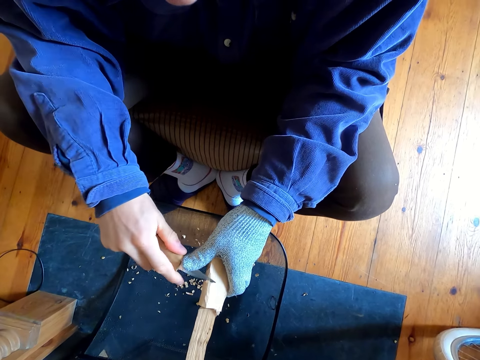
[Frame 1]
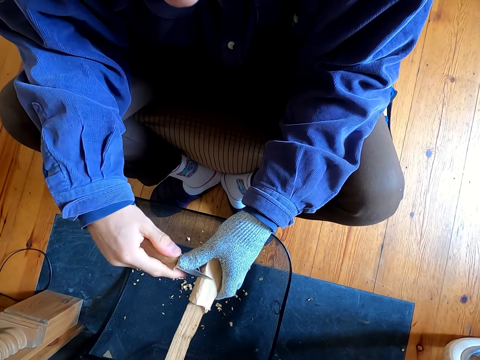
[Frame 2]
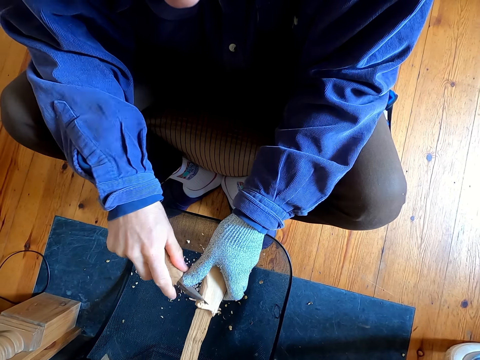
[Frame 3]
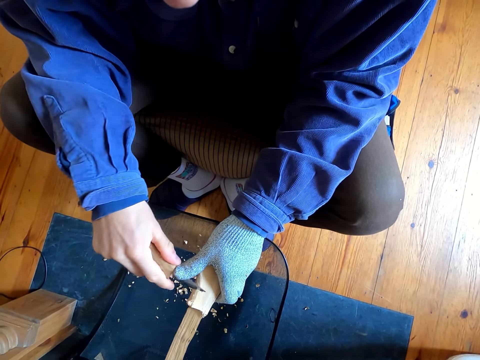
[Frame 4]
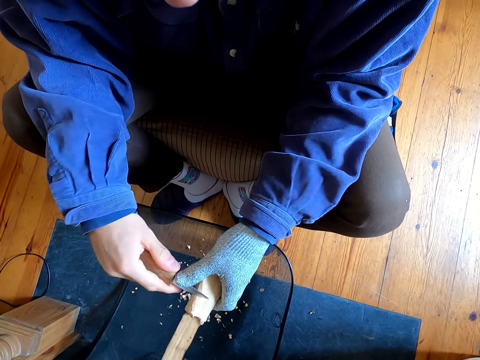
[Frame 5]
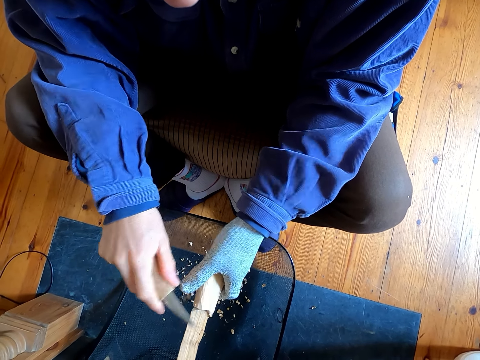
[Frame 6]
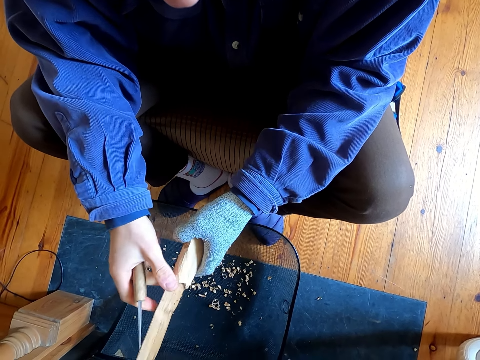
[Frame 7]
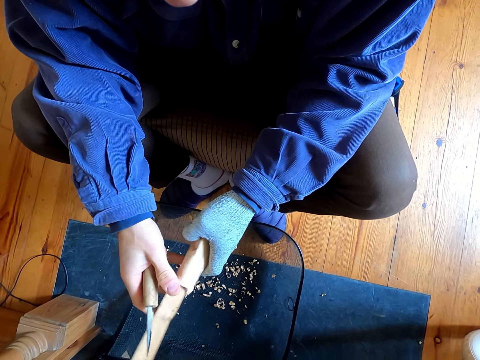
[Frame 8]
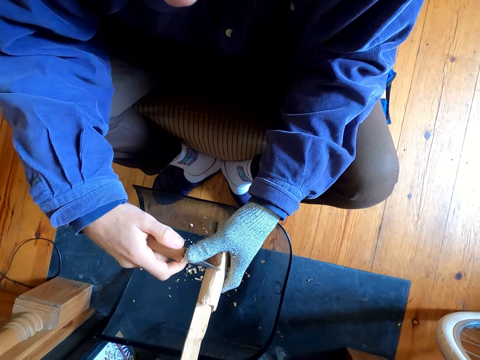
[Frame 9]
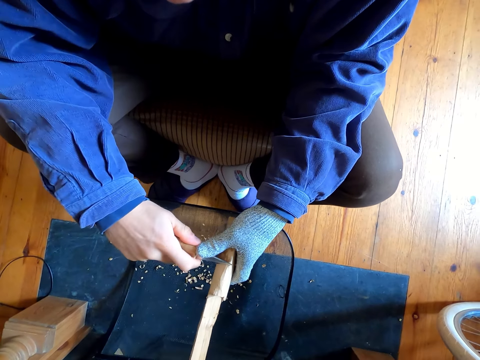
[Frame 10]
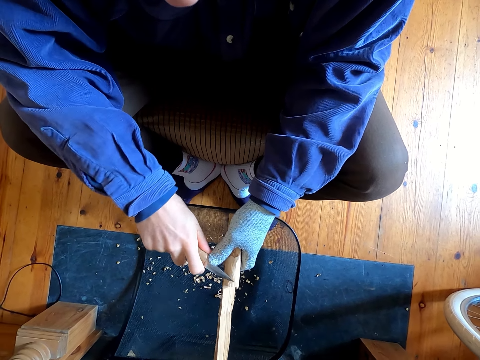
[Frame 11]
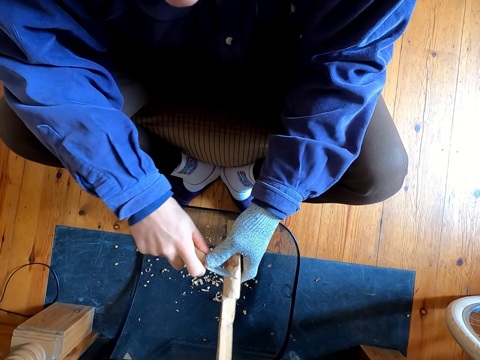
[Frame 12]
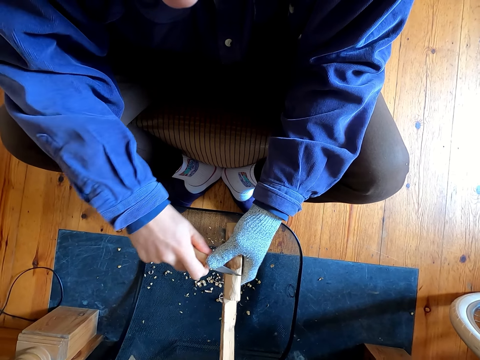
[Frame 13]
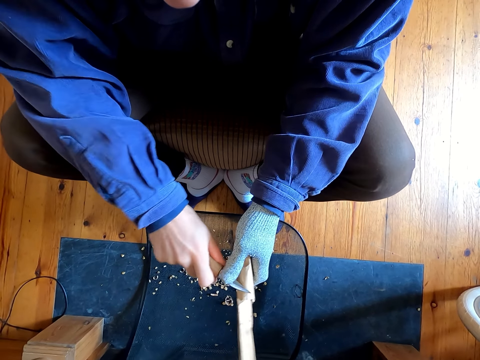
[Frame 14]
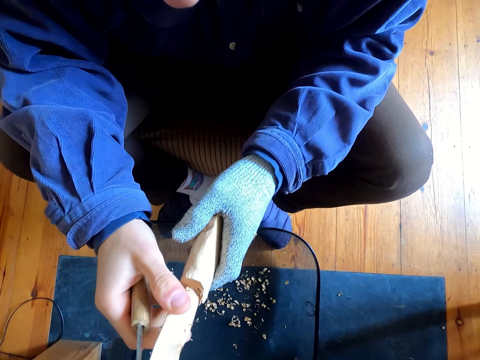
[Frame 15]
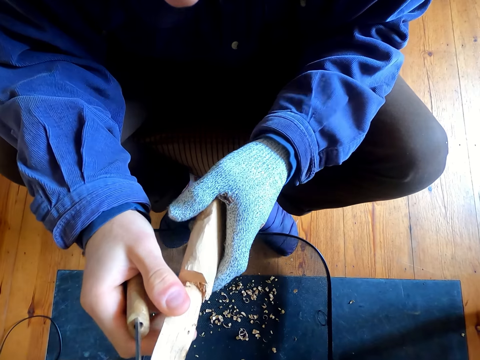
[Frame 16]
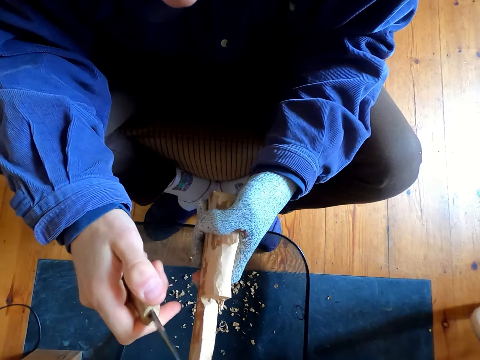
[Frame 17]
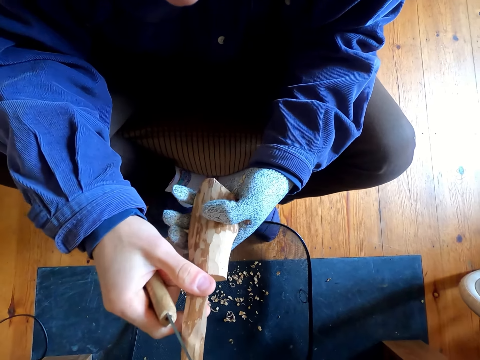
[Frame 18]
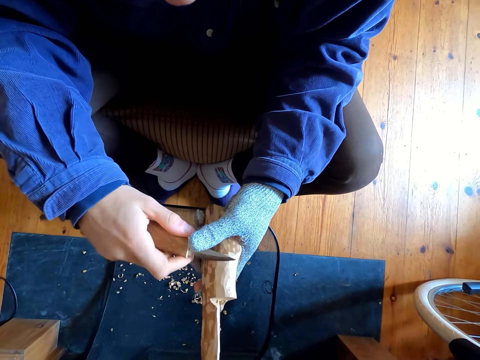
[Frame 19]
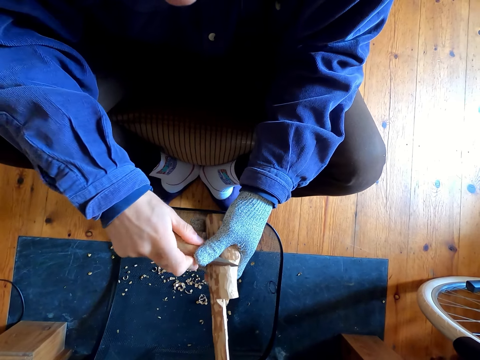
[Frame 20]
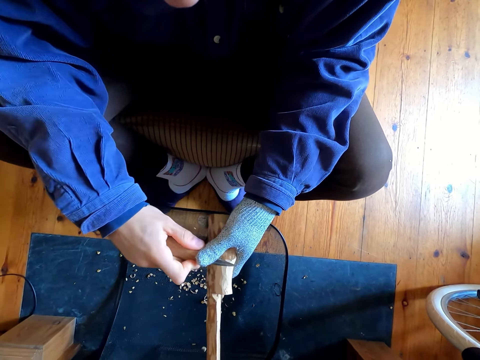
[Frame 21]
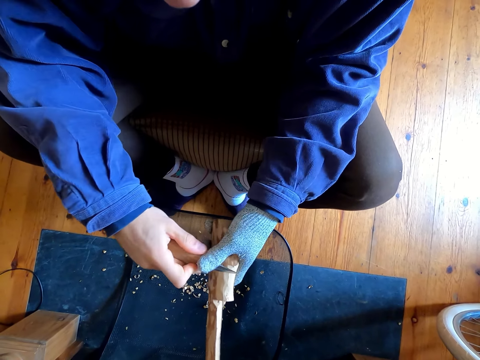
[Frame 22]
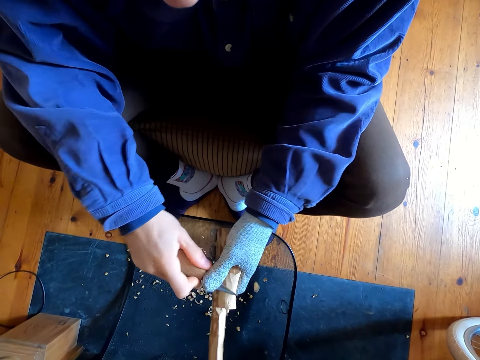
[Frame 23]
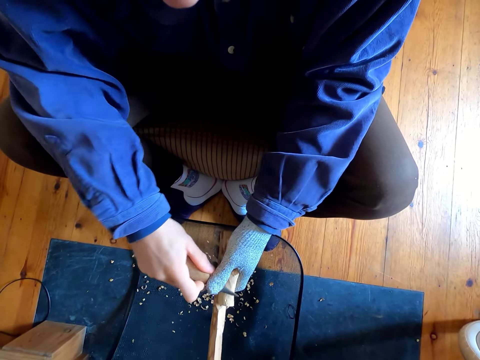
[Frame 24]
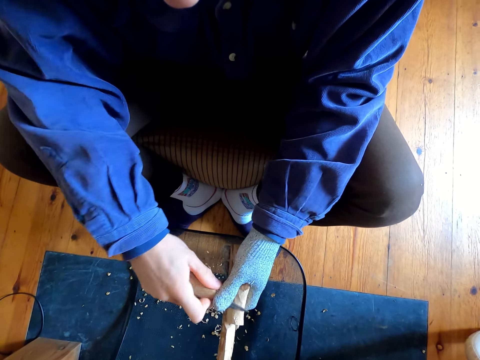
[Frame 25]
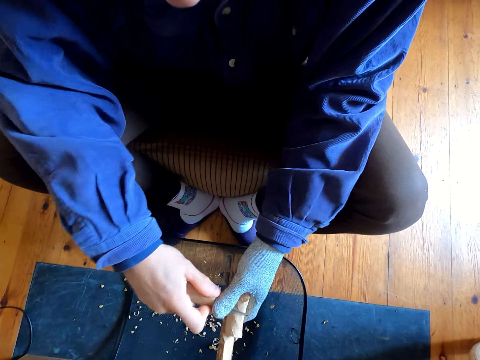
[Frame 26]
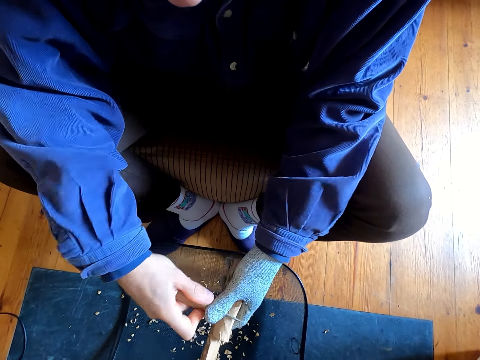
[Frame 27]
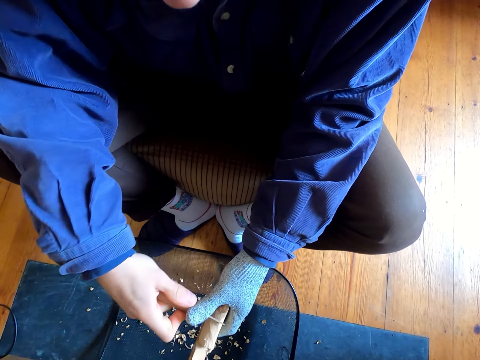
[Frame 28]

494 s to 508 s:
The camera wearer removes the outer layer of the wood with a knife. They touch the wood. They remove the outer layer of the wood with the knife. They stare at the wood. They remove the outer layer of the wood with the knife.

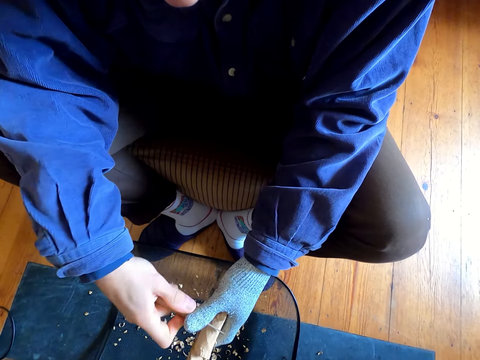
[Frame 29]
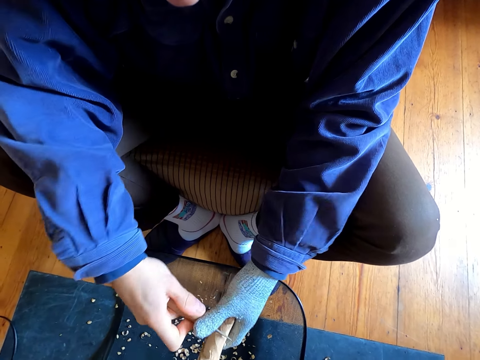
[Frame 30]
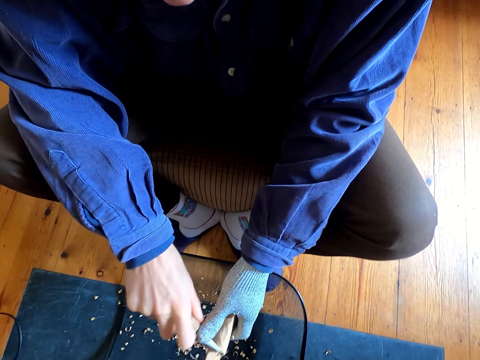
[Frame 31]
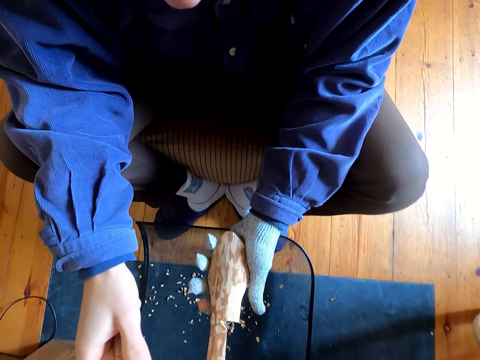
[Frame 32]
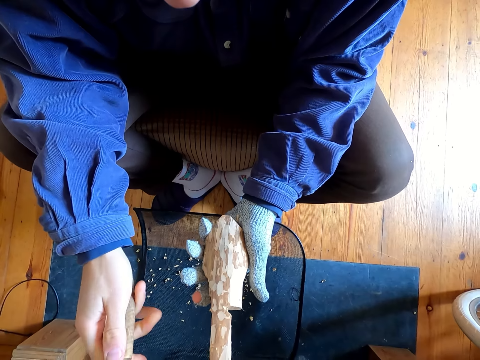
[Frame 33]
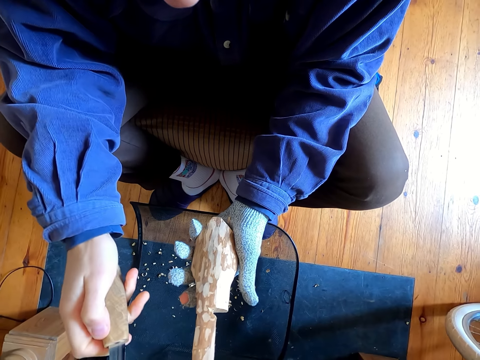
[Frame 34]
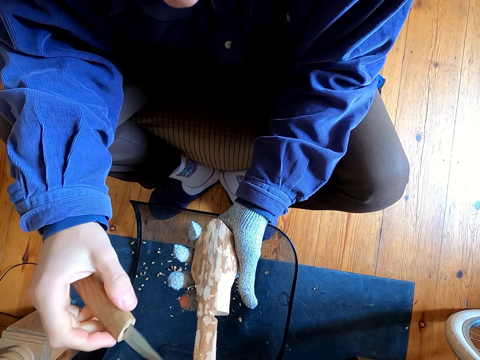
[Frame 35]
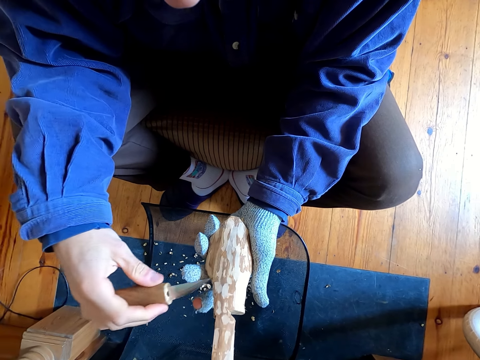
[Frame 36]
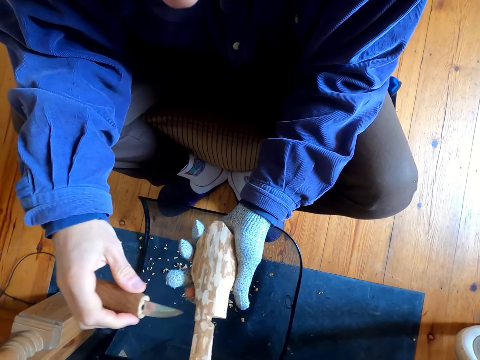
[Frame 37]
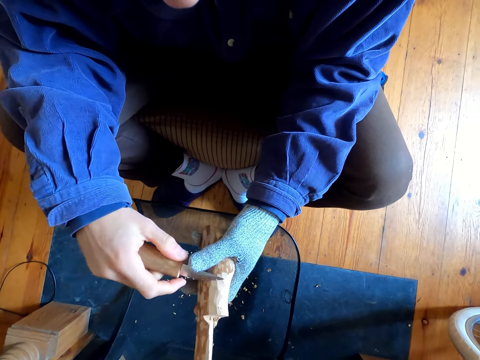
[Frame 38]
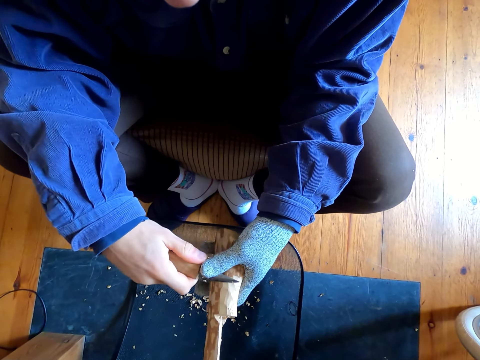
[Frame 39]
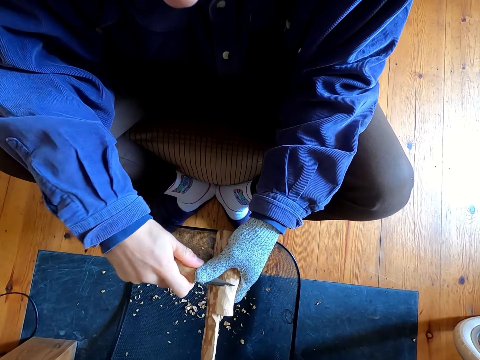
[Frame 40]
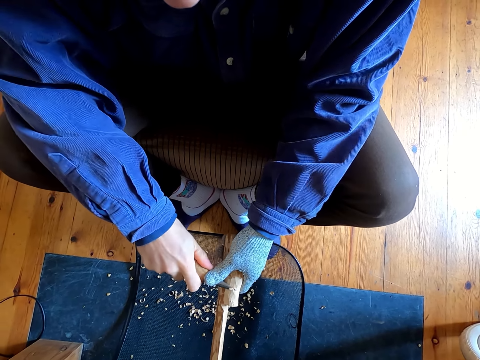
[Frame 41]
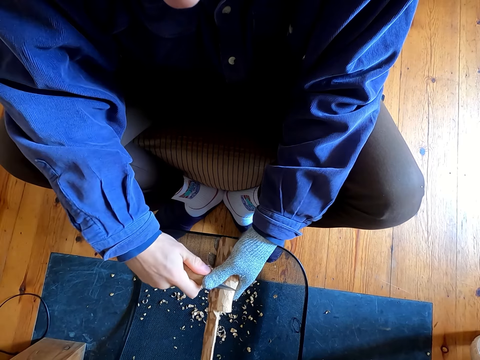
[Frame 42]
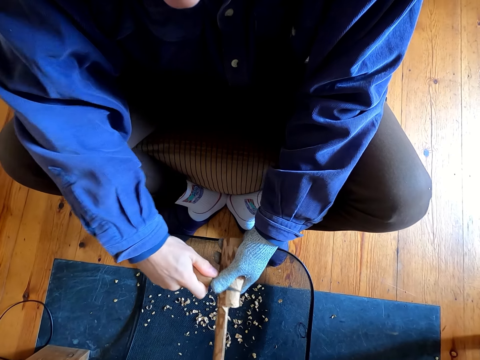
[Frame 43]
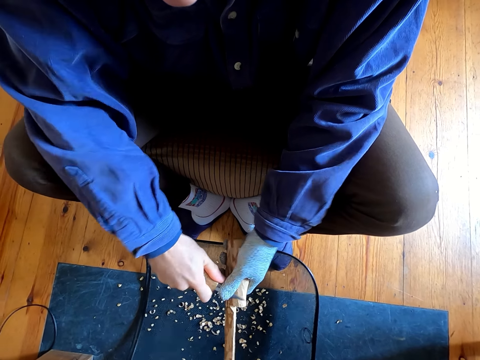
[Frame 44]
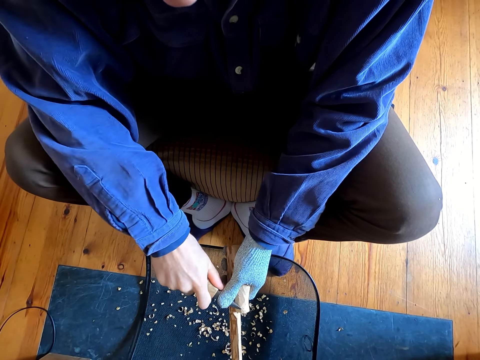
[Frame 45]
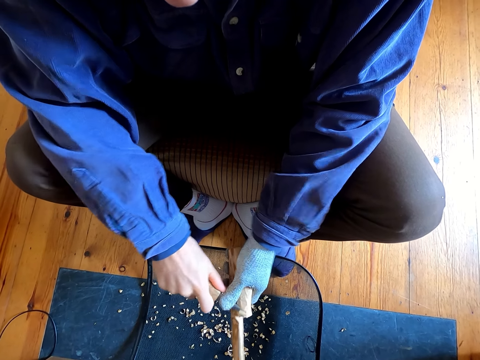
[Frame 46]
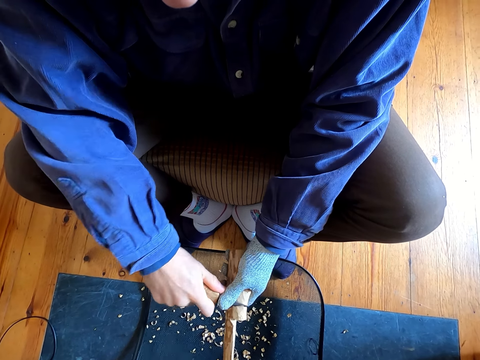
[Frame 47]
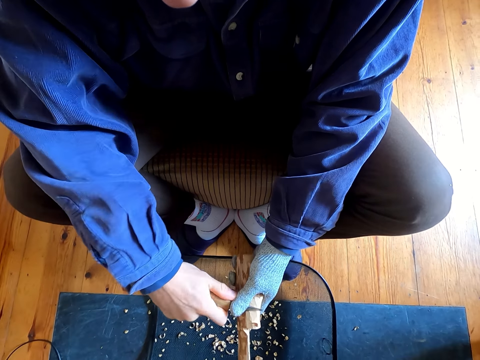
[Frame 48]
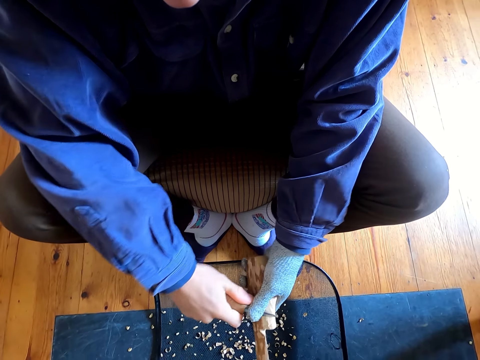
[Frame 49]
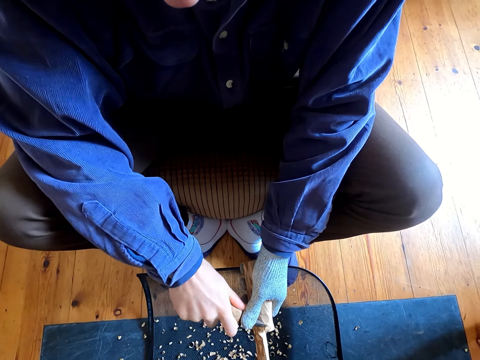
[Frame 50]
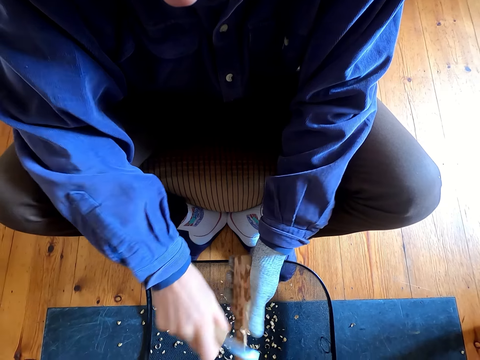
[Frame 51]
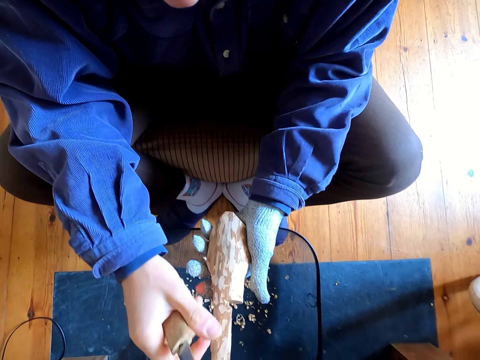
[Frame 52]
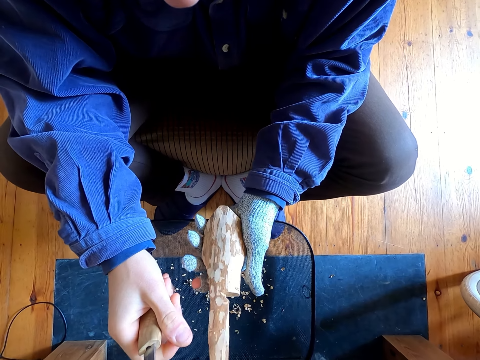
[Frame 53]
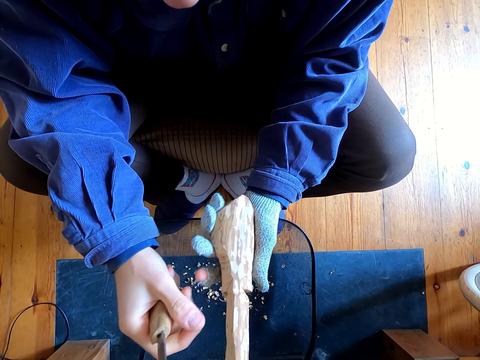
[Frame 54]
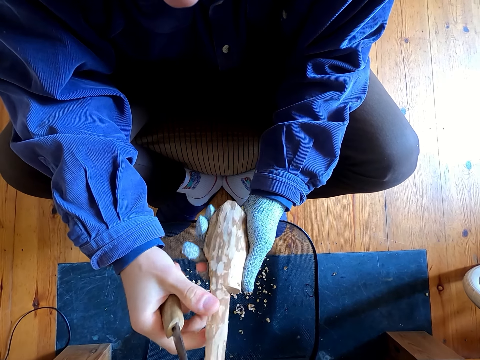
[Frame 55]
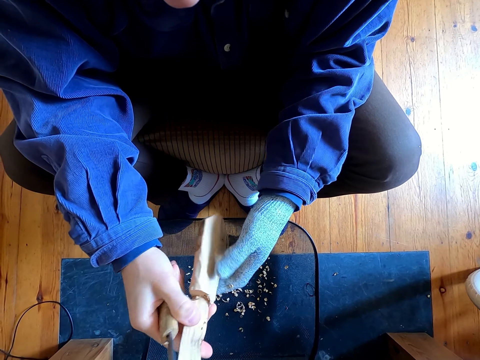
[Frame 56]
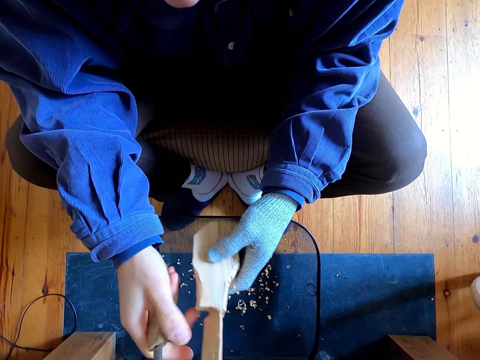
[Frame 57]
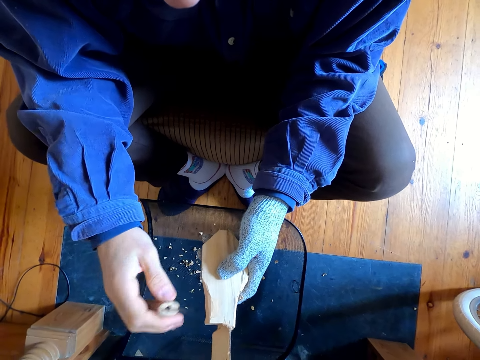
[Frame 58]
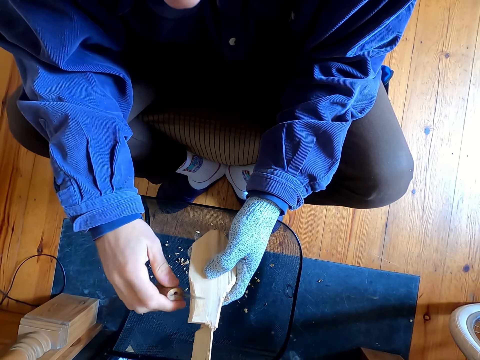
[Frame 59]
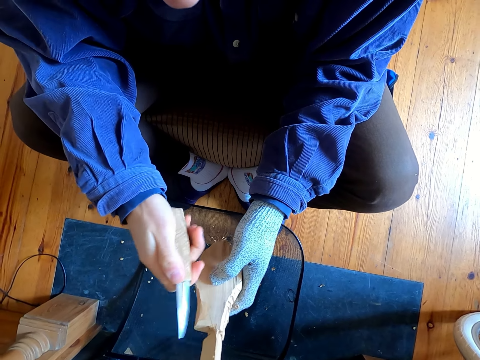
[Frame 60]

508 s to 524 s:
The camera wearer stares at the wood. They remove the outer layer of the wood with a knife. They stare at the wood. They touch the wood.
